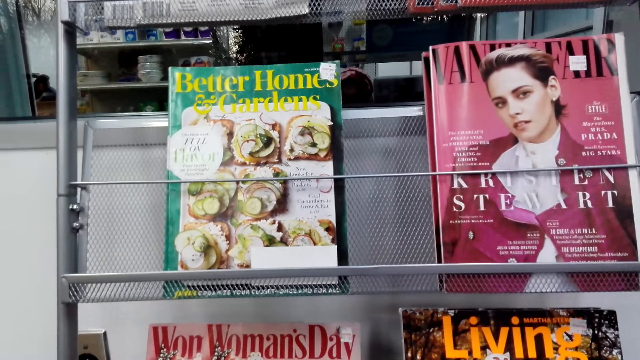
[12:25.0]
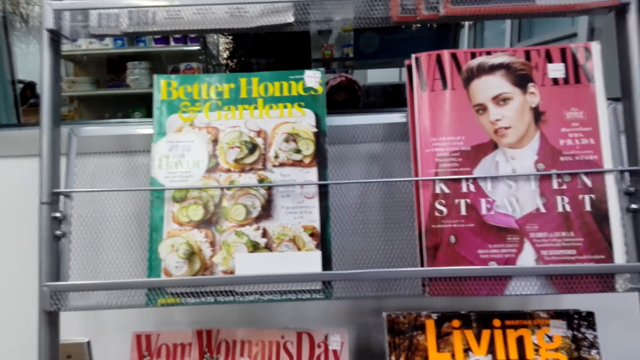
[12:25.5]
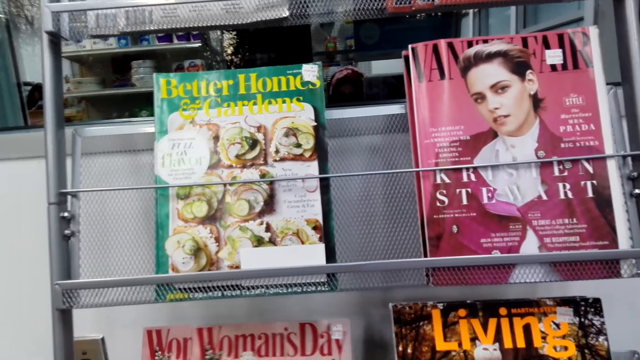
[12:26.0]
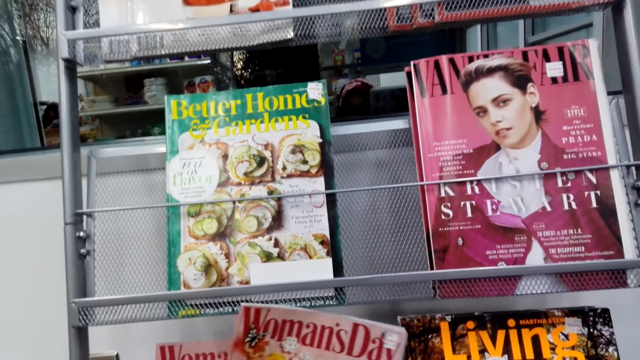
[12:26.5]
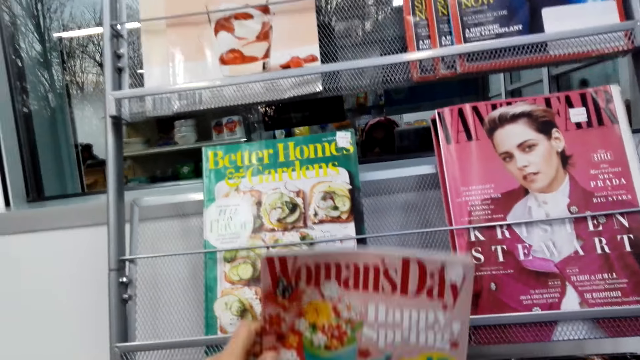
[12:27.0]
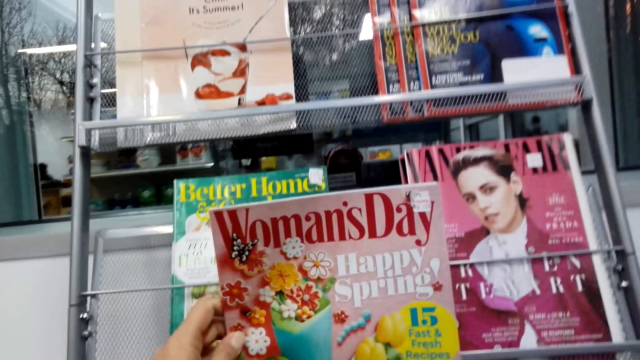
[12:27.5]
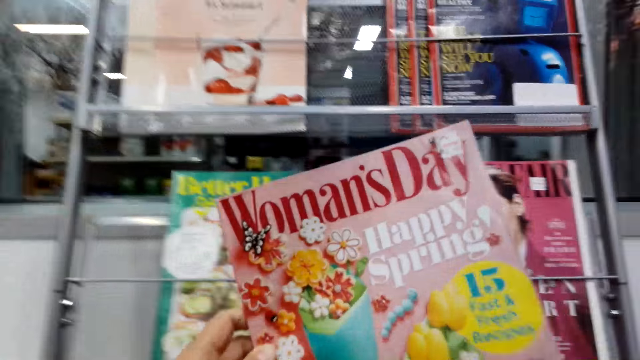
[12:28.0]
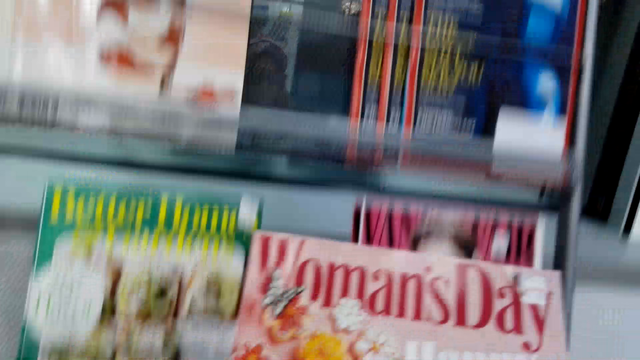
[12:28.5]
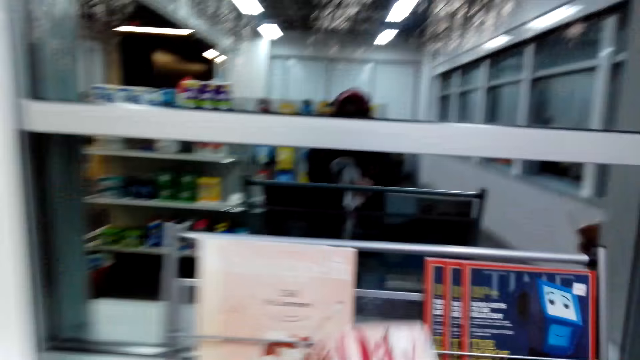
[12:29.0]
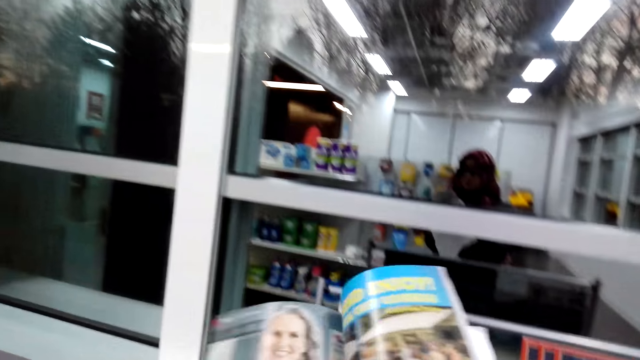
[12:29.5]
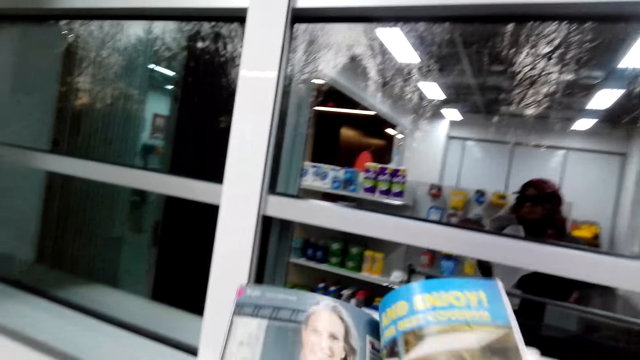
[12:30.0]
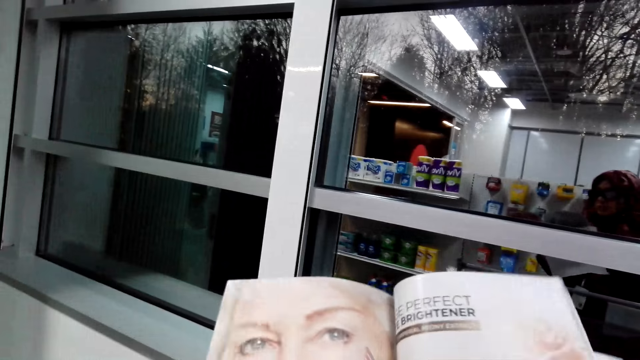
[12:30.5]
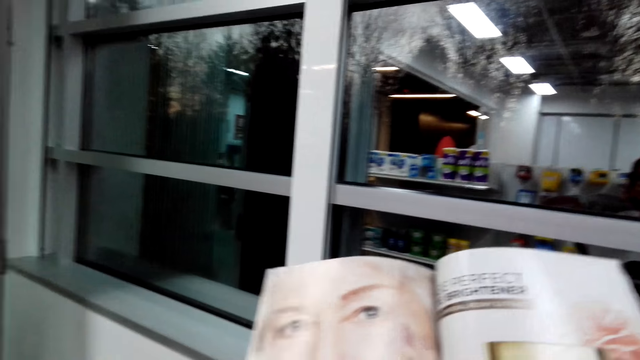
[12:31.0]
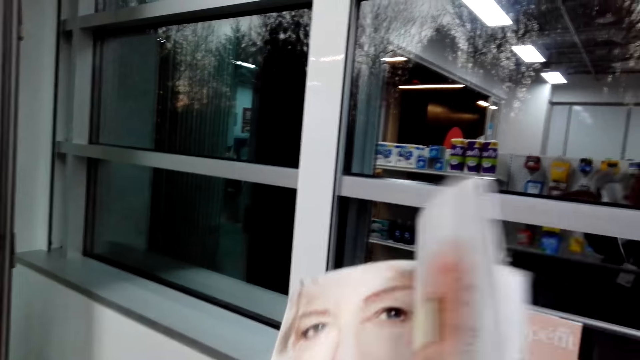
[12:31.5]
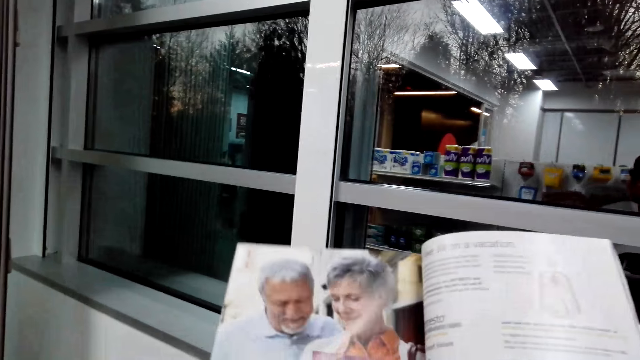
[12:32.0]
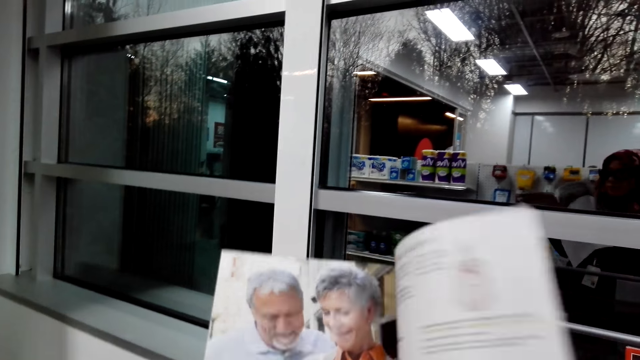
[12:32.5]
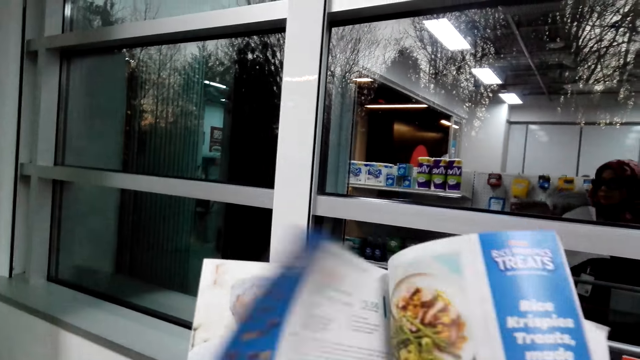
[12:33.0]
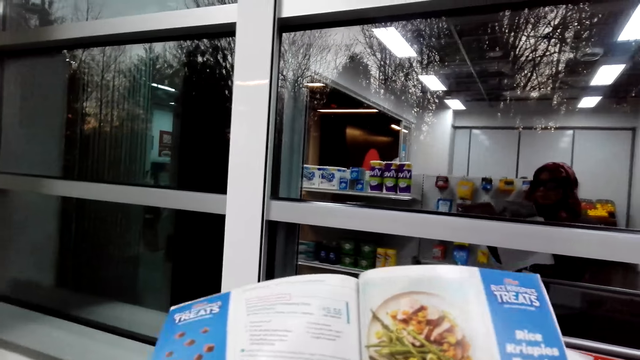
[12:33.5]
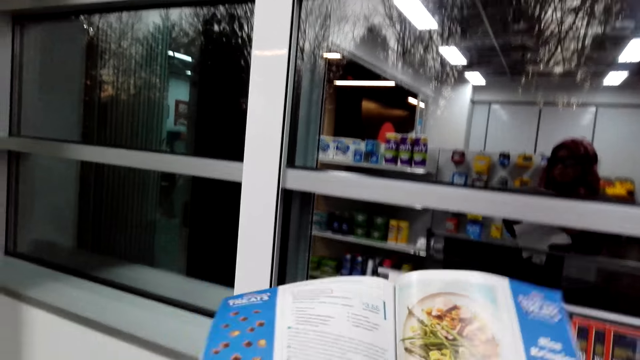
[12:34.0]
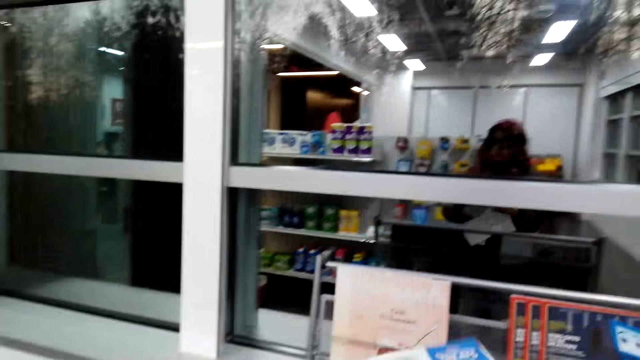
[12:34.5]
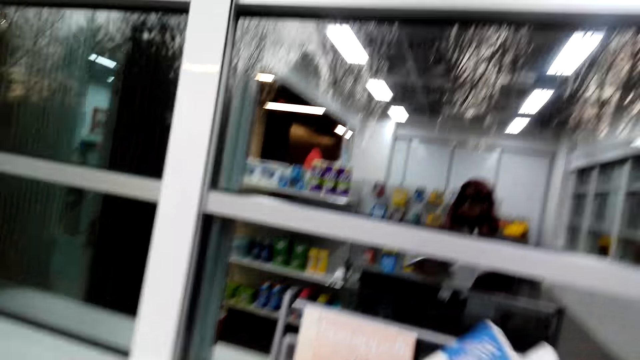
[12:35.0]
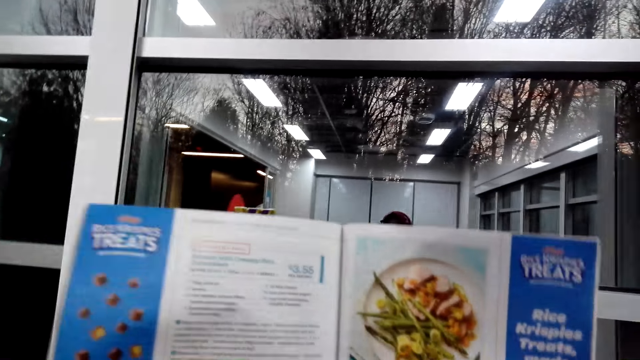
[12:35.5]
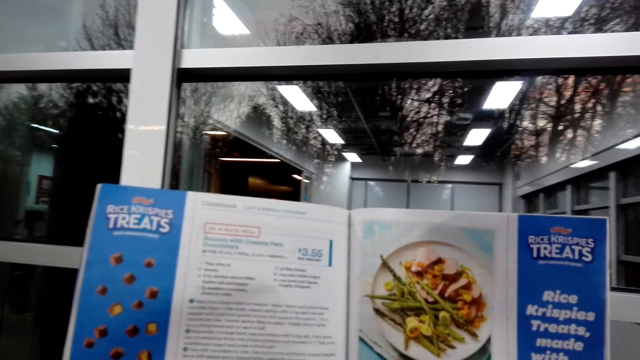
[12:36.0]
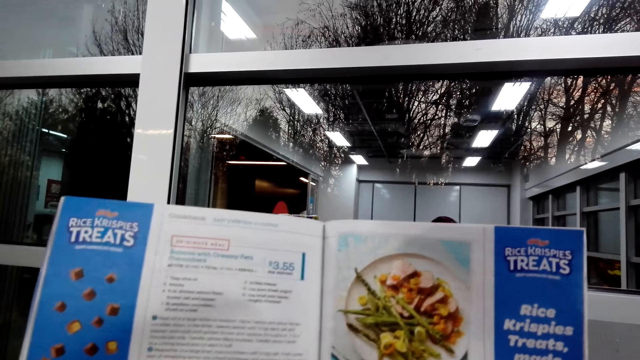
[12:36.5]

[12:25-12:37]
The camera wearer picks up a magazine. They open the magazine.

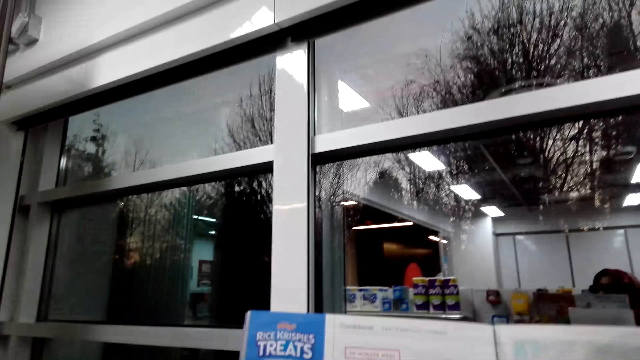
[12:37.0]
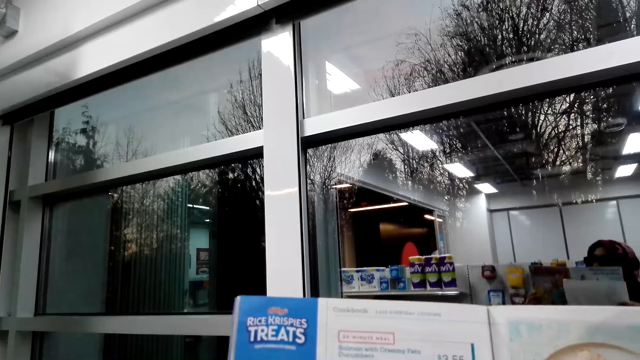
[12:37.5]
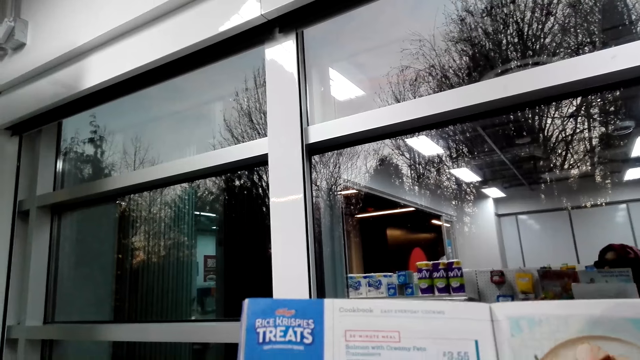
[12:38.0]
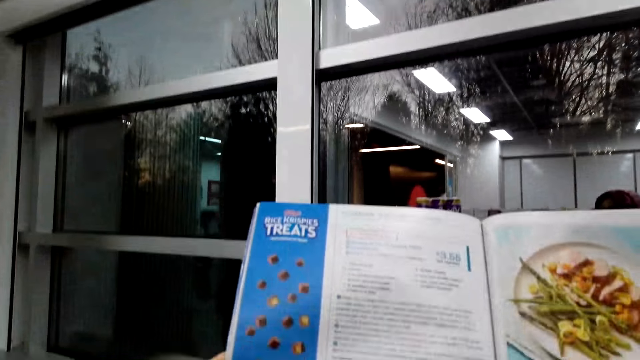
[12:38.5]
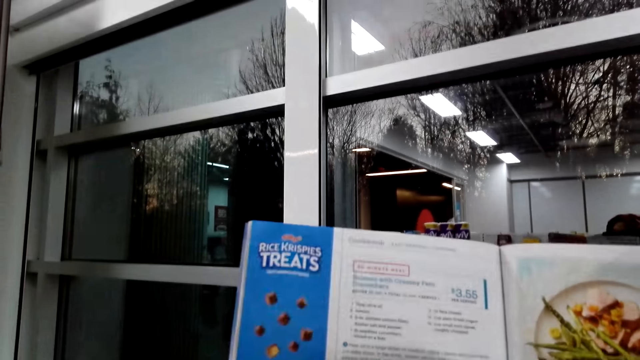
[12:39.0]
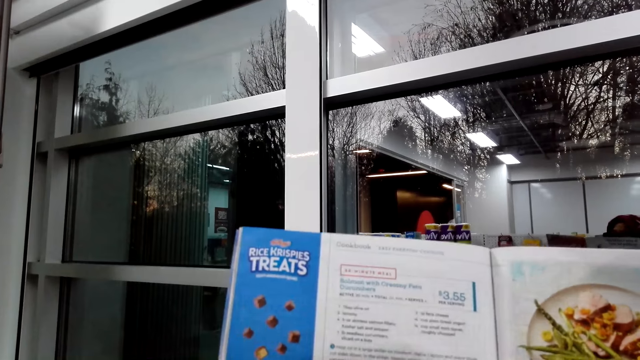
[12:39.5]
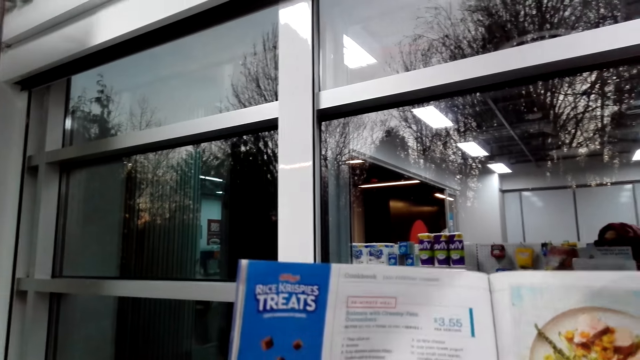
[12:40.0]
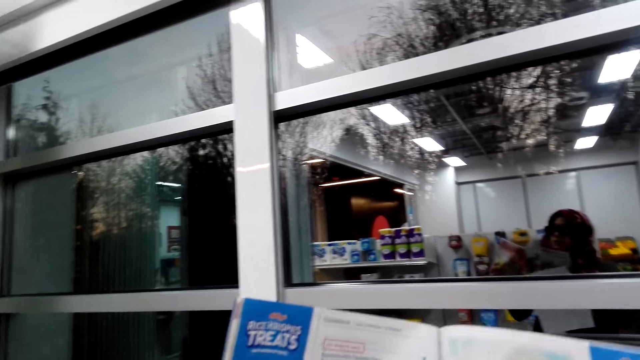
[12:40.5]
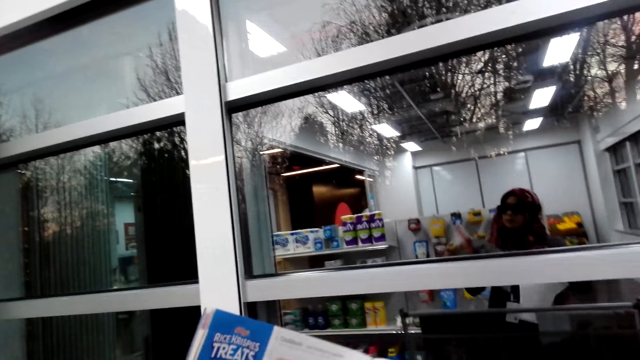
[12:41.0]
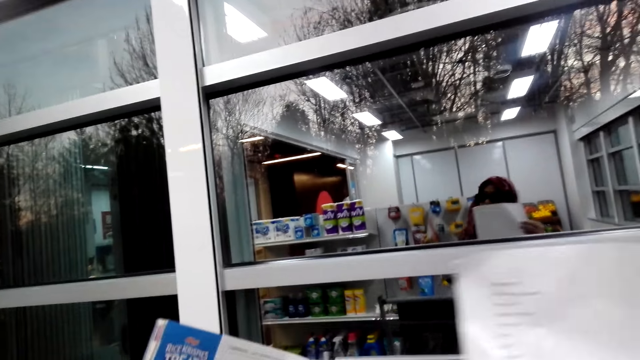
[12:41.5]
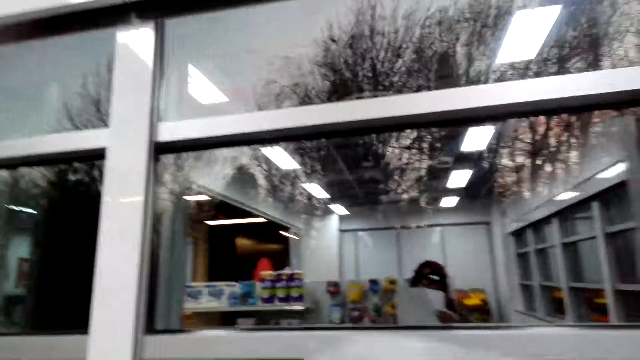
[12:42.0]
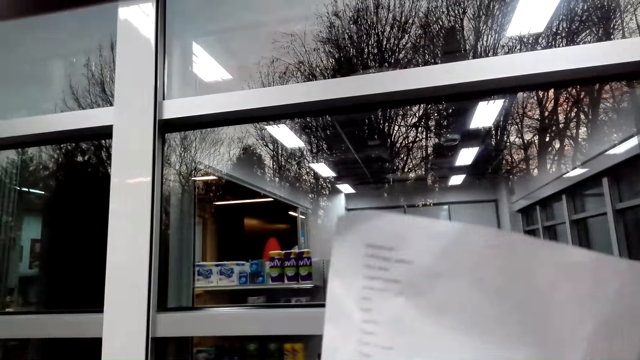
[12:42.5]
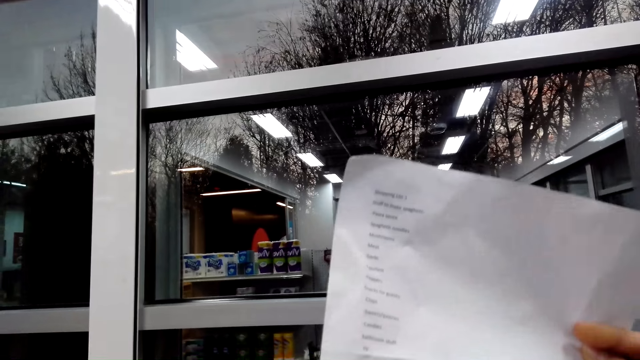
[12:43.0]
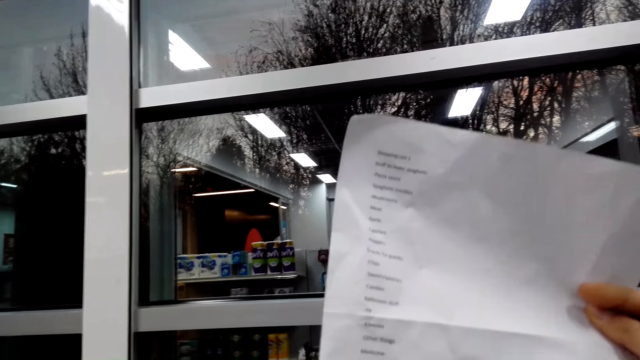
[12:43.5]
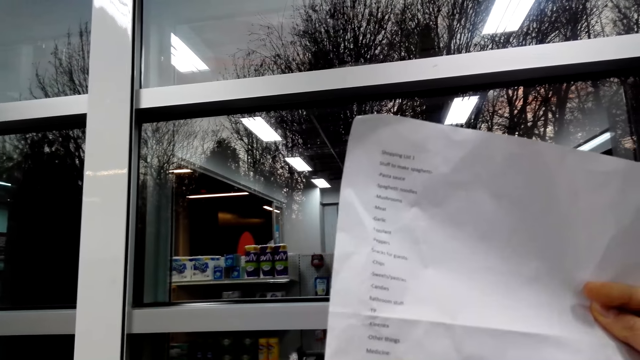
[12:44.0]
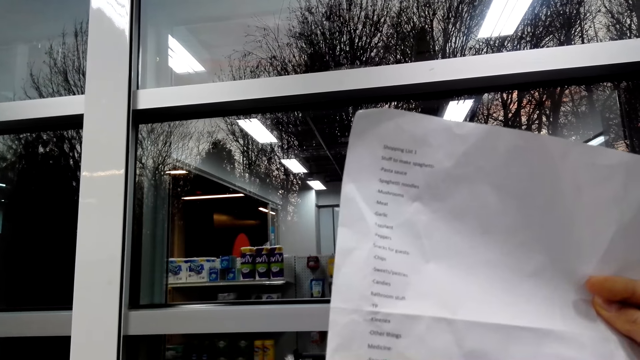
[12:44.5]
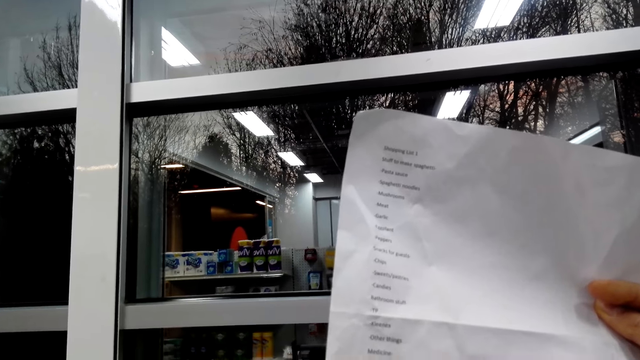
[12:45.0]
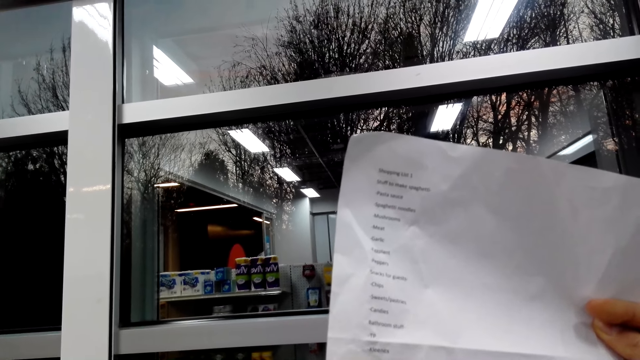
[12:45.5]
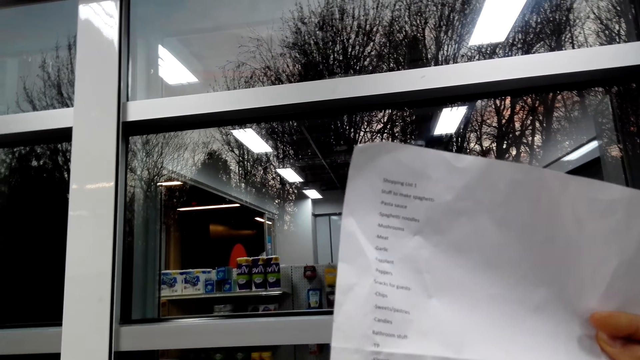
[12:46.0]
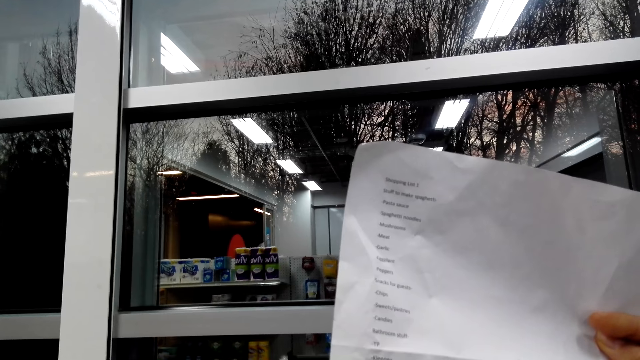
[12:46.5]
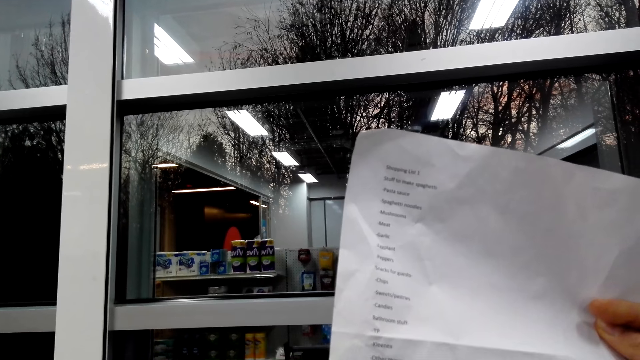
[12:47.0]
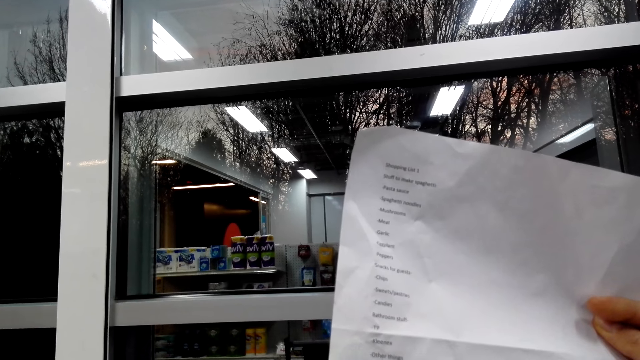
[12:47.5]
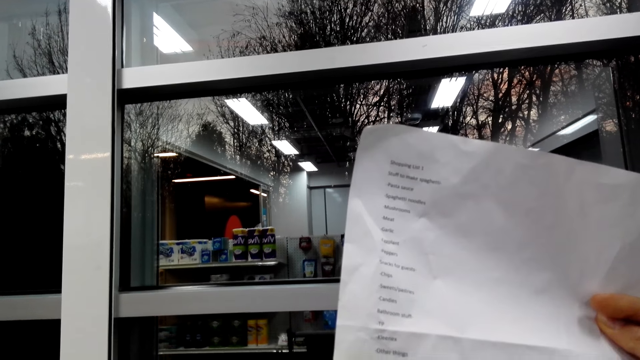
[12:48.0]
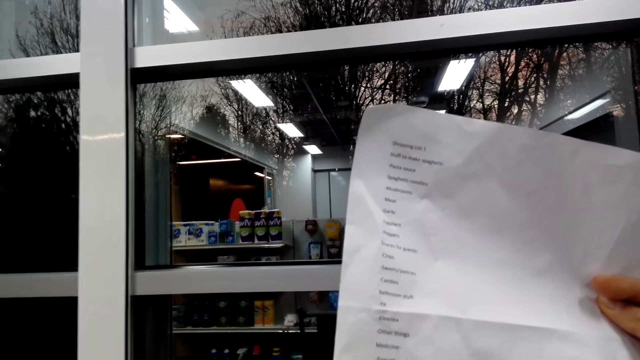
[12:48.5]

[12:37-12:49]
The camera wearer reads a shopping list.
